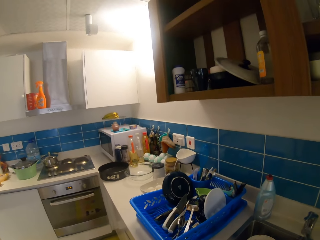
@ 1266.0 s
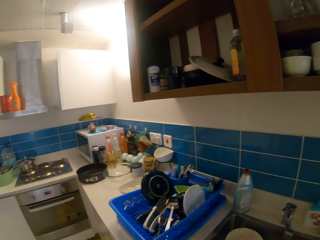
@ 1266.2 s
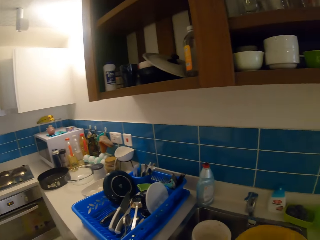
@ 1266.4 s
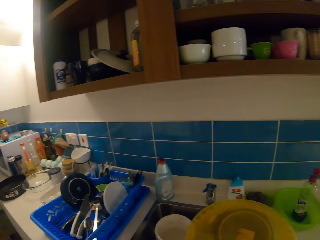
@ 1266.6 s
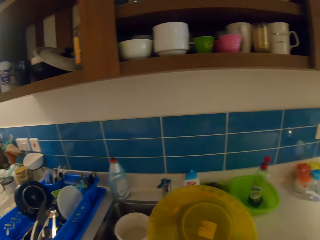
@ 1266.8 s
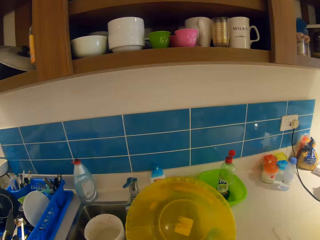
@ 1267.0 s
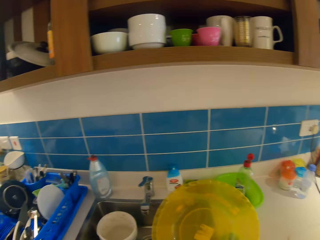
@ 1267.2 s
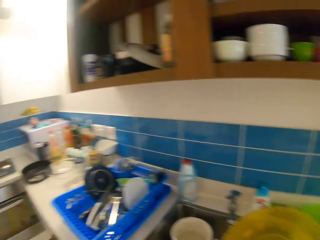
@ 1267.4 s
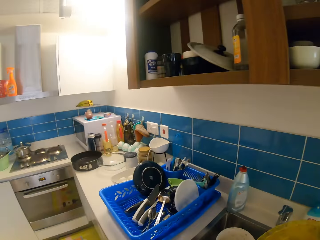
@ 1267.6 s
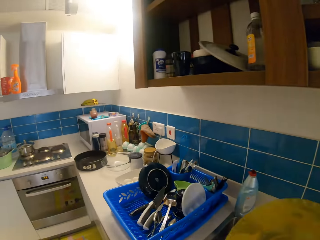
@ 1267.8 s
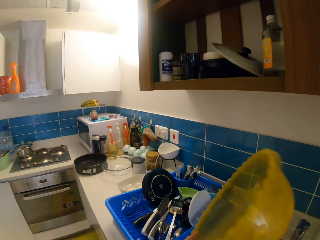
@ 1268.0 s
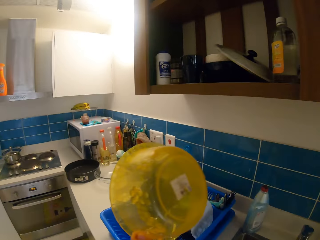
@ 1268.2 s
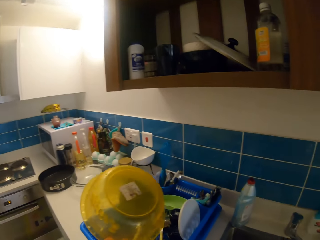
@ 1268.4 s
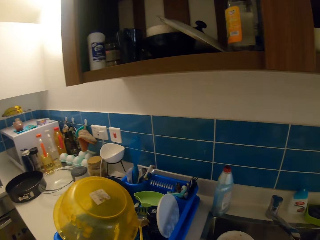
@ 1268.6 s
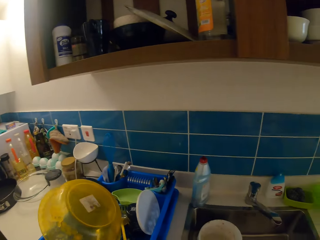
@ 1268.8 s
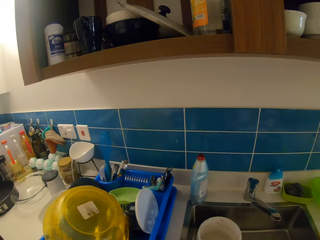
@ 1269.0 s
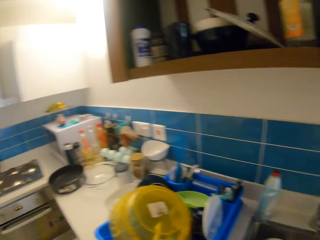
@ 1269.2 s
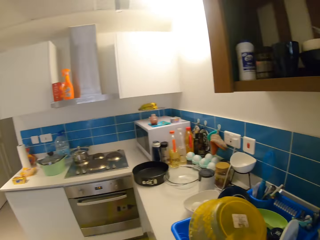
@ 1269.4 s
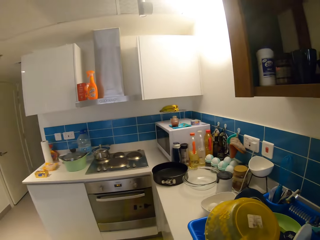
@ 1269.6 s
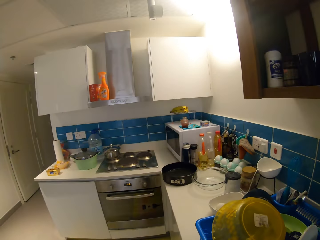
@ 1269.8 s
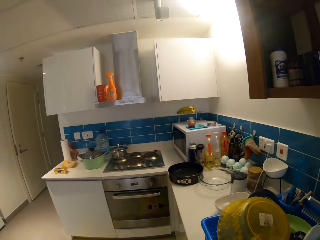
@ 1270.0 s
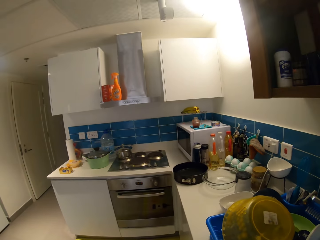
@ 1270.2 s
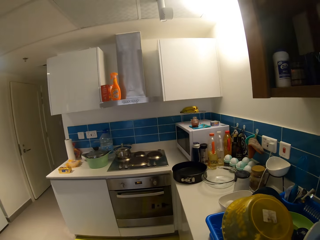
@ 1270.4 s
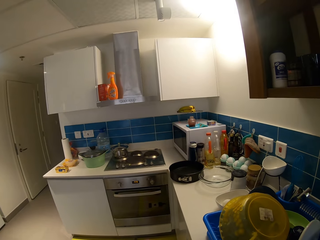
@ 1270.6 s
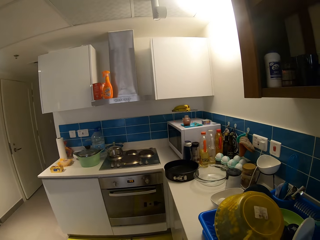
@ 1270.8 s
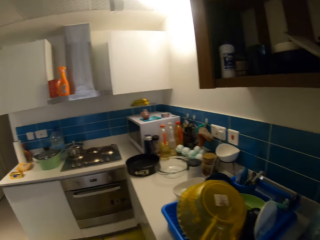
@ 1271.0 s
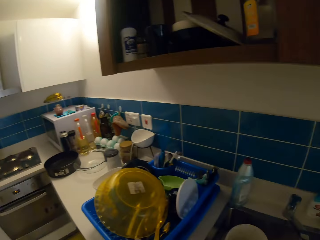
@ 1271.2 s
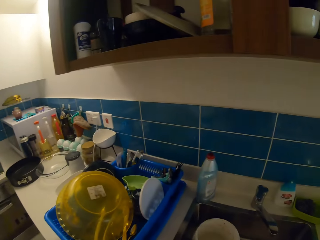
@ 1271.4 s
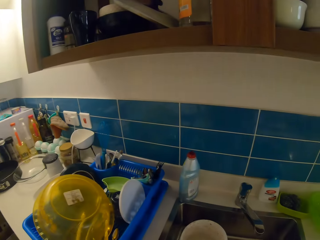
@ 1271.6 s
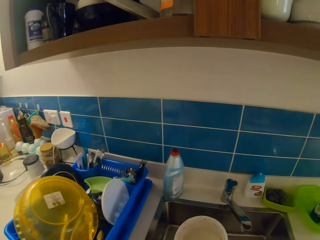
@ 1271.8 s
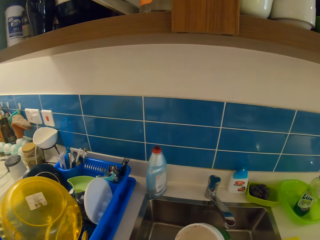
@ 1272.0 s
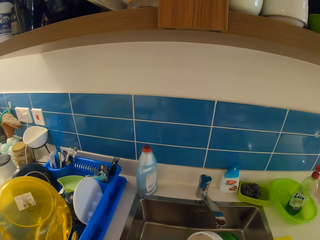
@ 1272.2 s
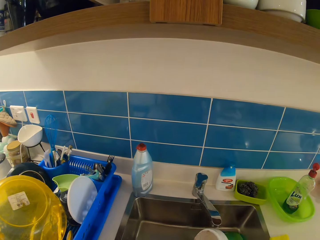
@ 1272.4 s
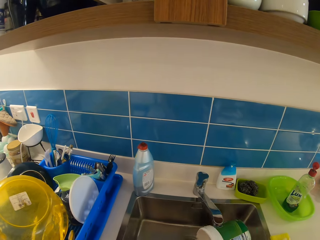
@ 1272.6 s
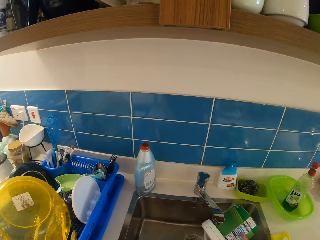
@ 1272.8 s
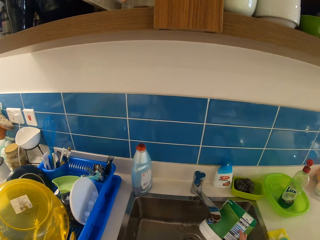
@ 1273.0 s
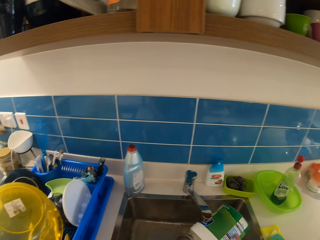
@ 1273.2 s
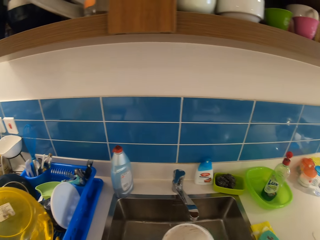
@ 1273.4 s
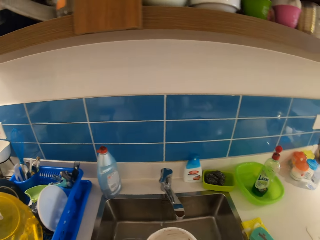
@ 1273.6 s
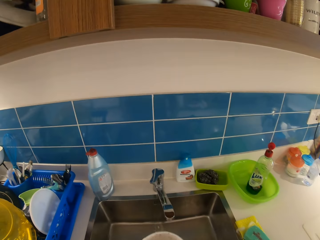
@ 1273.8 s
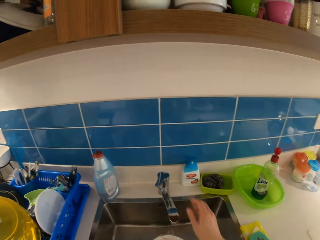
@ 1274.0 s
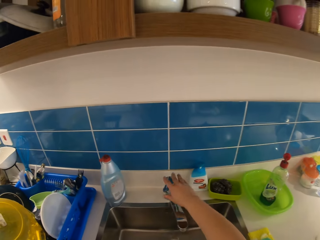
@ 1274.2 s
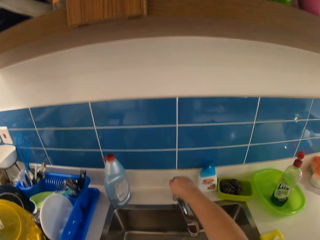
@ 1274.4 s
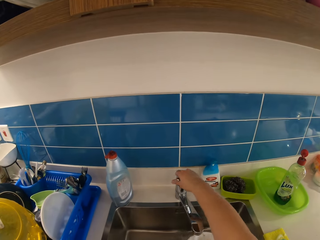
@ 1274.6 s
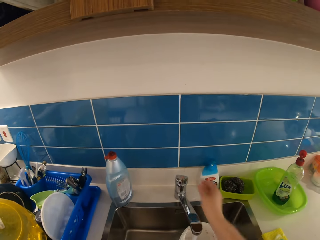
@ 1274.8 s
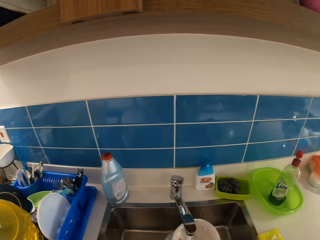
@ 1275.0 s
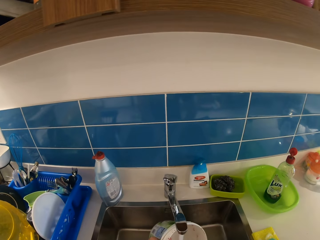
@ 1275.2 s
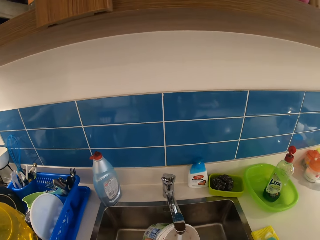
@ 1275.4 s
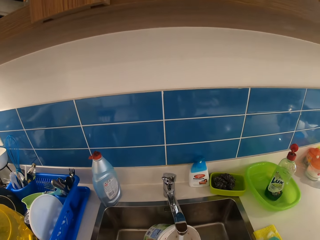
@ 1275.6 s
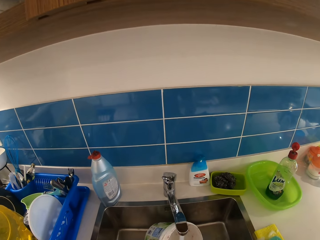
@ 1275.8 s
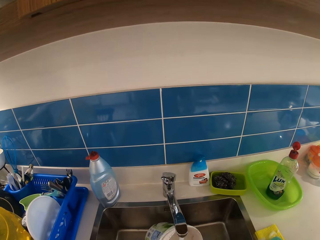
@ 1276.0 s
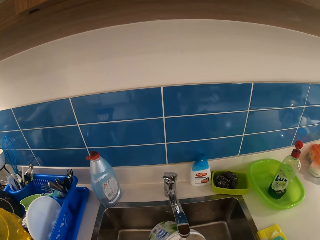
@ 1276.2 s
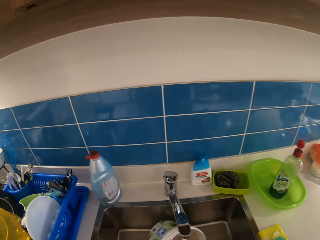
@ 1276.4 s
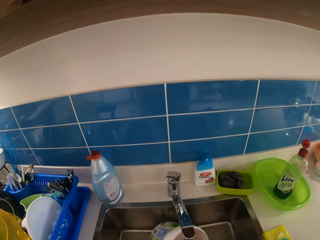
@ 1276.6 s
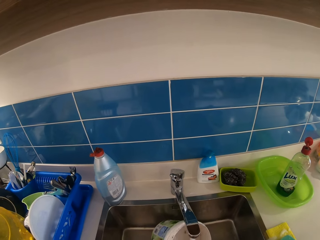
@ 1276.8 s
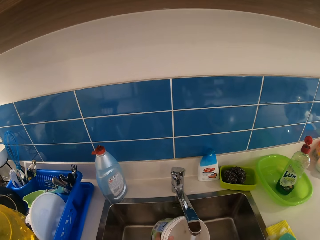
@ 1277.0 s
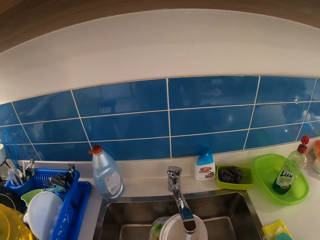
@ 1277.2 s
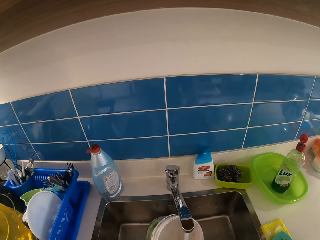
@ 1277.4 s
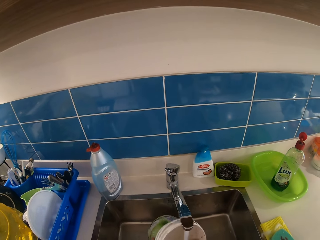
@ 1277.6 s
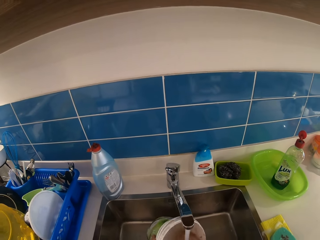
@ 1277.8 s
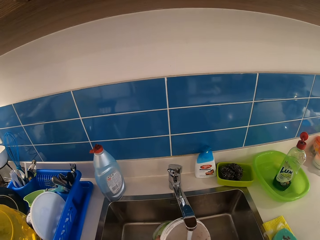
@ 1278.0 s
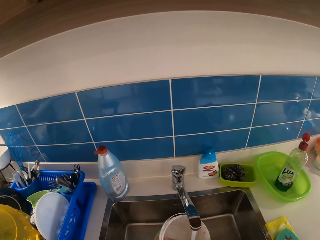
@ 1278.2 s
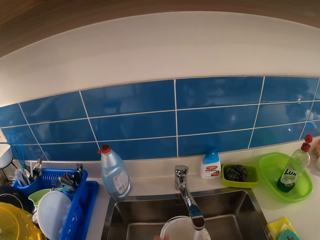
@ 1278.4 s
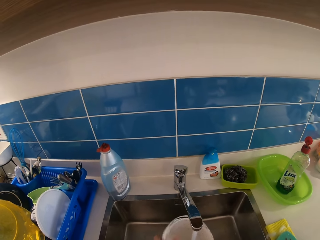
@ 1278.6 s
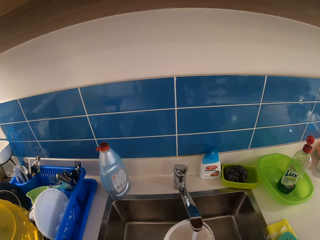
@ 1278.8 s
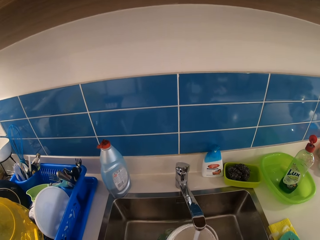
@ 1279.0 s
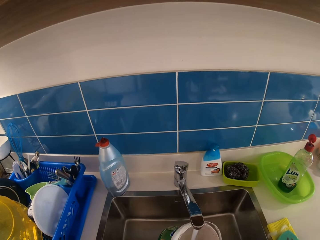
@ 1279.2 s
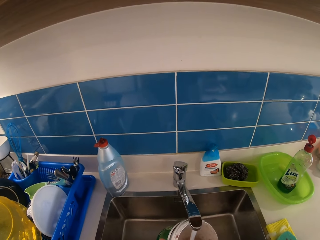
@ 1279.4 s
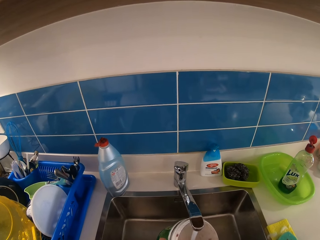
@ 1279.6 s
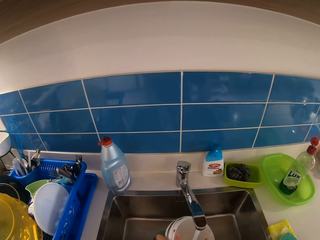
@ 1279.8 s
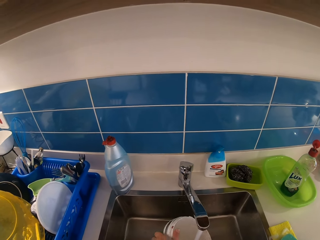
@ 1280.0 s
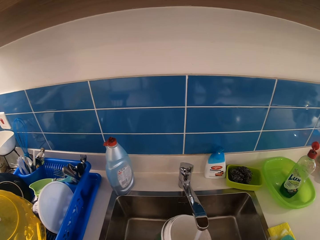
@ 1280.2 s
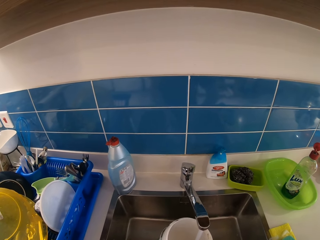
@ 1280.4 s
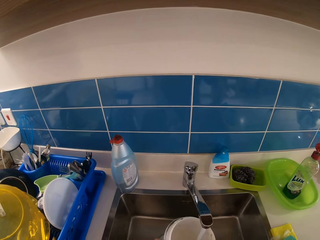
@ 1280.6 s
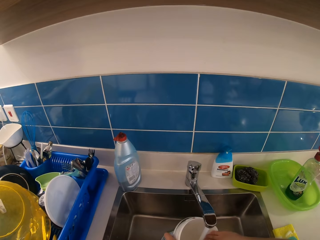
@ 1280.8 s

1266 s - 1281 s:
The camera wearer drops the bowl on the plastic rack with her left hand. She picks a tin from the sink. She pours the water in the container into the sink with her right hand. She turns on the tap with her right hand. She rinses the container with both hands.

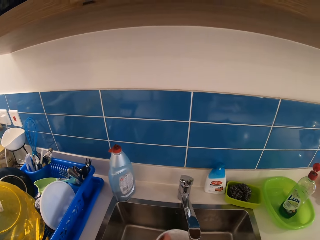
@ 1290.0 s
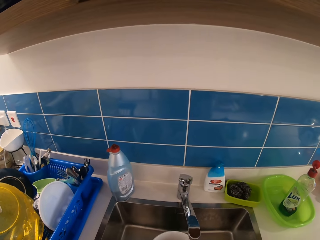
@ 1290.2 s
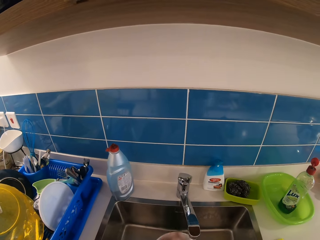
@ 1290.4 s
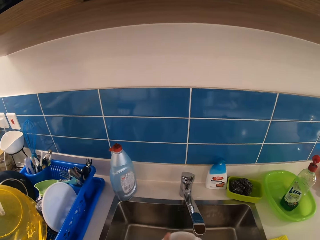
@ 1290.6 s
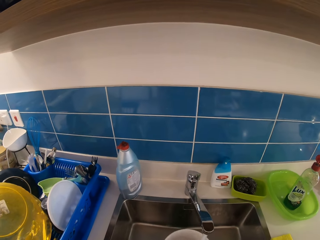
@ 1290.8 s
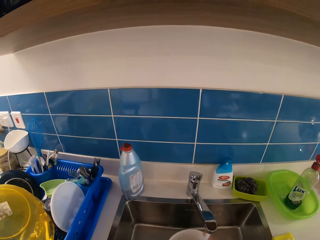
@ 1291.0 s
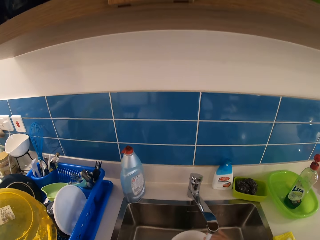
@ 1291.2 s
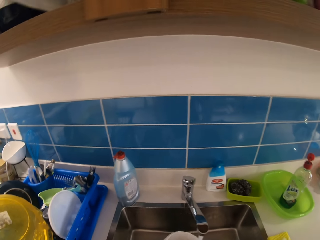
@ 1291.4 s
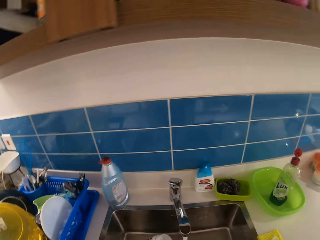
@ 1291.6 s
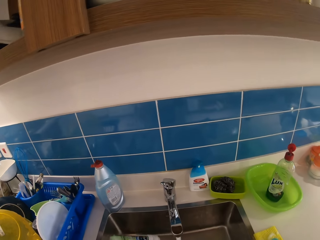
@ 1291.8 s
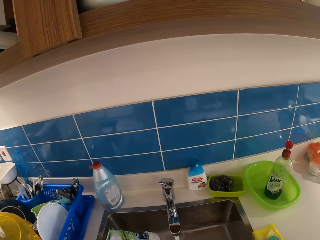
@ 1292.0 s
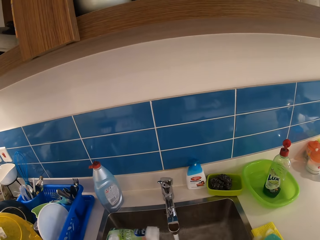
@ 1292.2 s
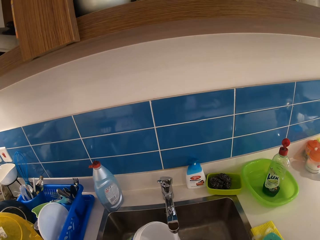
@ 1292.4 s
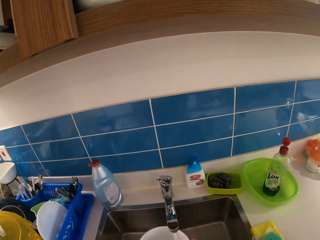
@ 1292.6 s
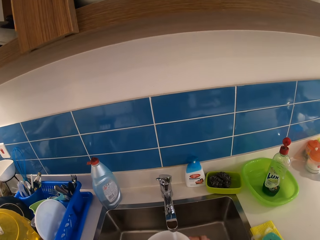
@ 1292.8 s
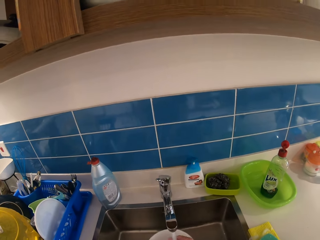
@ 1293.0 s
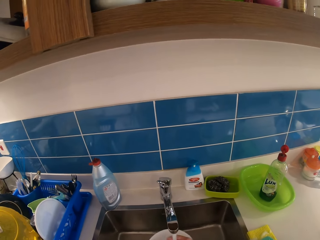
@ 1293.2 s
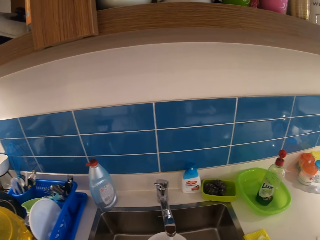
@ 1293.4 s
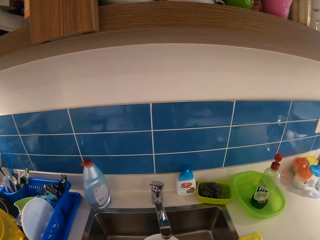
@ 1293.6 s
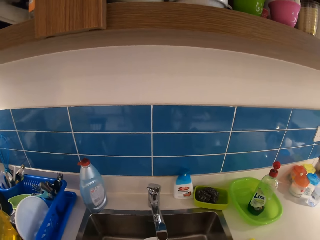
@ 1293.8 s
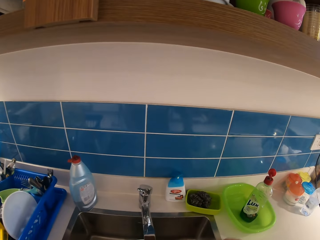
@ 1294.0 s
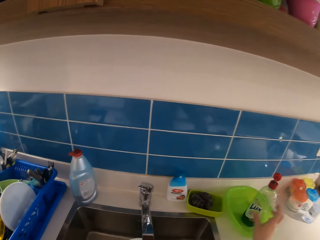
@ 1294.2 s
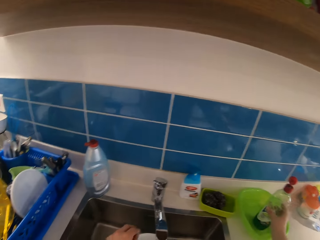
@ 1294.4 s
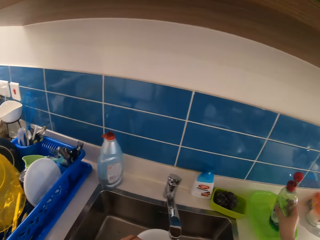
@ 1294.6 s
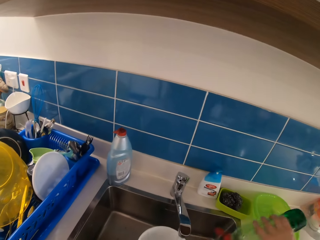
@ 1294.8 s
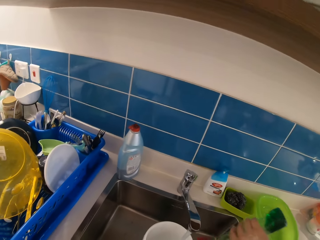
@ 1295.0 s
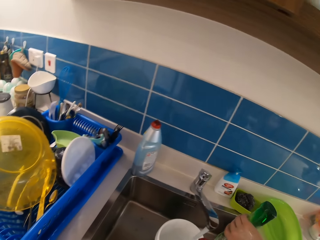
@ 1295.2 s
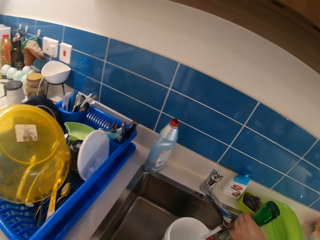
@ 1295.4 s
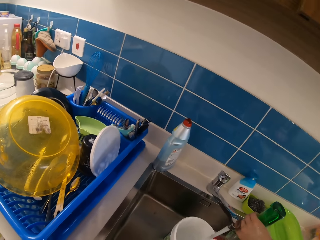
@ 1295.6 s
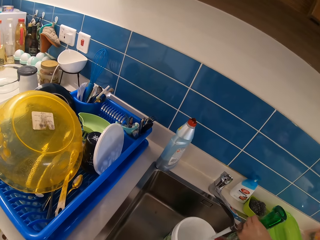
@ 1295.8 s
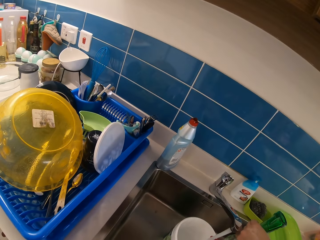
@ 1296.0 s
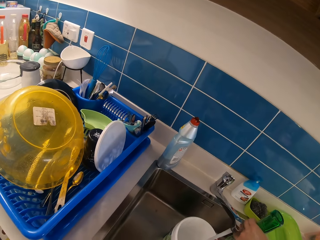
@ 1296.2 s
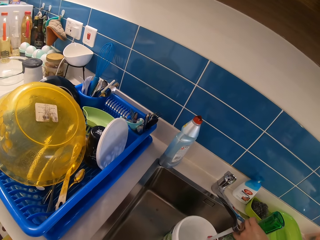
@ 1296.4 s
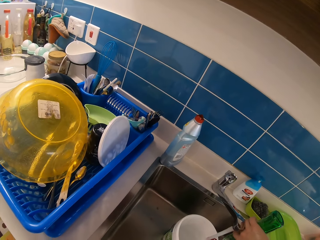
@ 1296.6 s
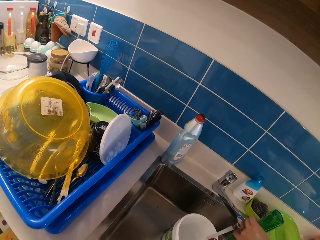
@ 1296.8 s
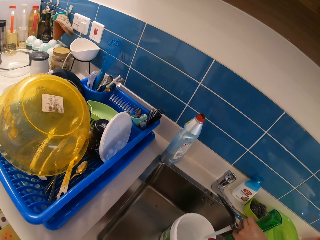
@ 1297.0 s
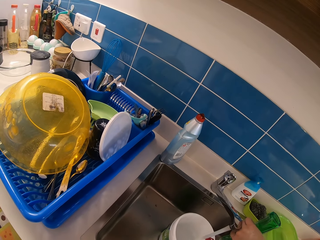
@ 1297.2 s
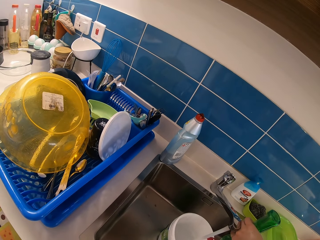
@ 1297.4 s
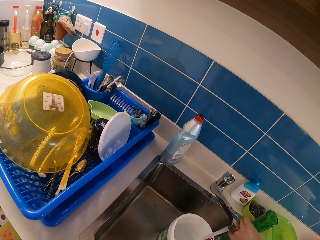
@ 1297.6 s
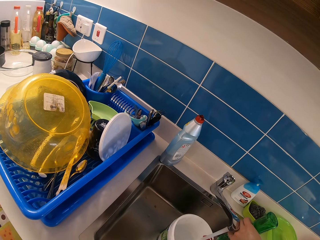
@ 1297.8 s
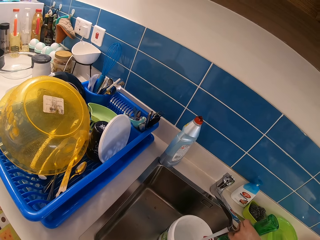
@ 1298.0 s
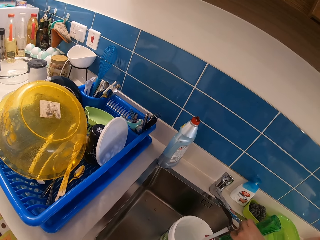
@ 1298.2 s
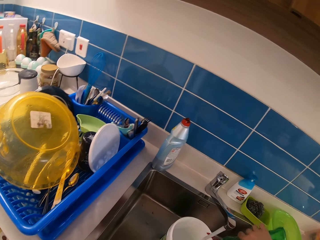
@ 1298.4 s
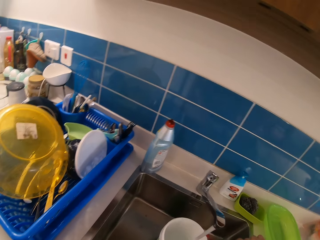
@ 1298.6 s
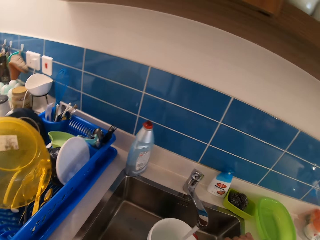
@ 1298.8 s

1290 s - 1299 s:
The camera wearer pours the water in a container or tin into the sink with her right hand. She washes the tin. She takes a dishwashing liquid from the top of the sink with her right hand and pours the dishwashing liquid into a bowl of water with her right hand.
